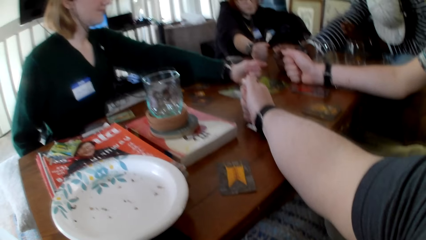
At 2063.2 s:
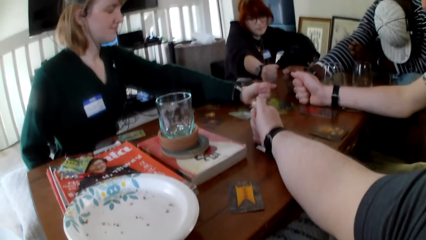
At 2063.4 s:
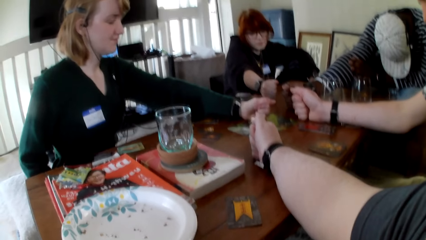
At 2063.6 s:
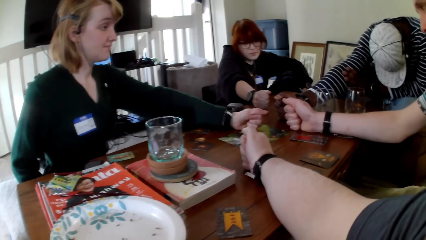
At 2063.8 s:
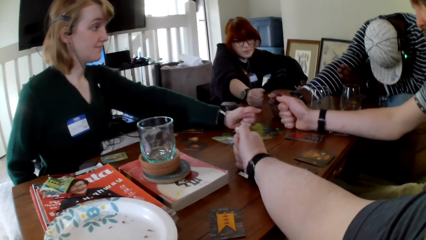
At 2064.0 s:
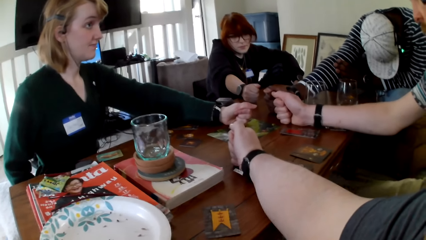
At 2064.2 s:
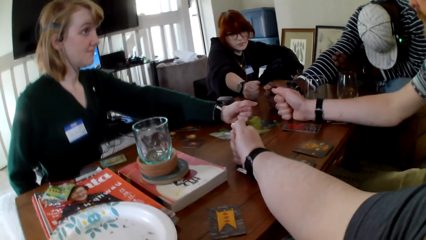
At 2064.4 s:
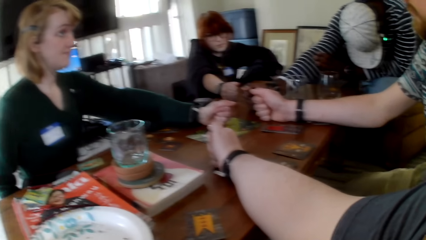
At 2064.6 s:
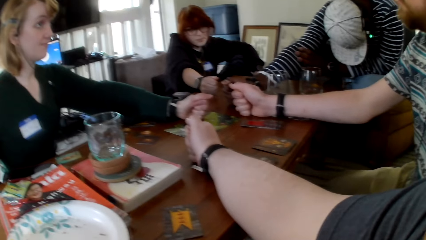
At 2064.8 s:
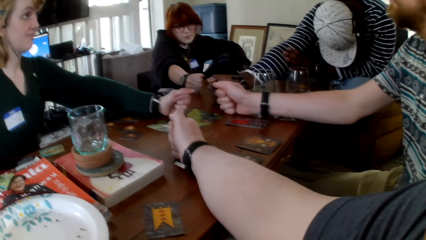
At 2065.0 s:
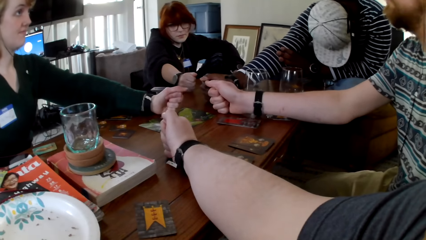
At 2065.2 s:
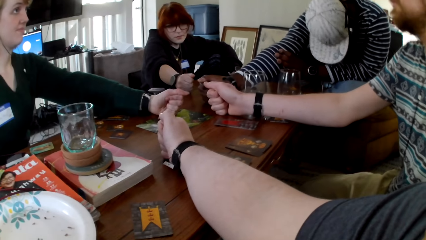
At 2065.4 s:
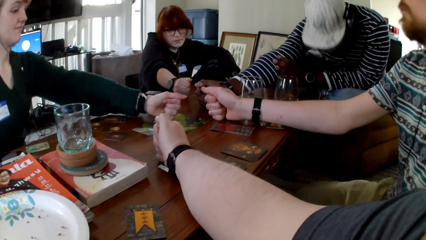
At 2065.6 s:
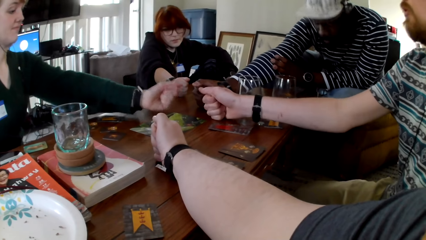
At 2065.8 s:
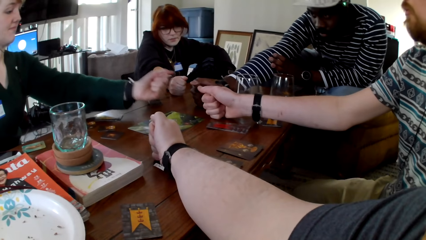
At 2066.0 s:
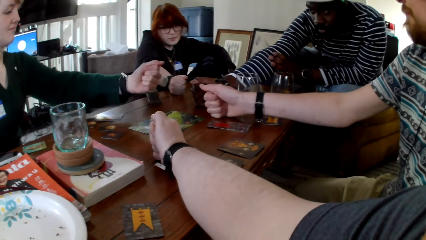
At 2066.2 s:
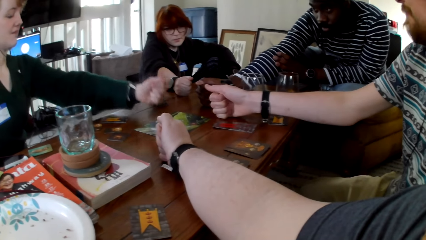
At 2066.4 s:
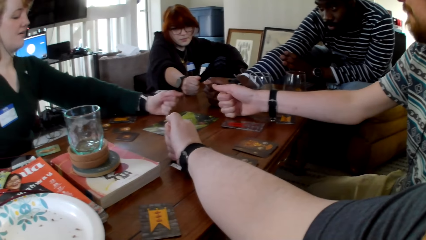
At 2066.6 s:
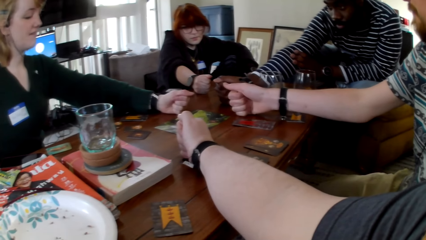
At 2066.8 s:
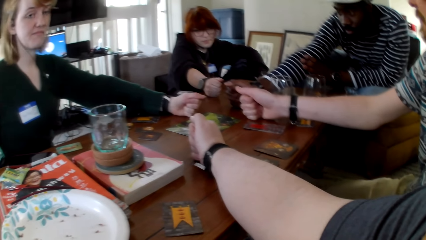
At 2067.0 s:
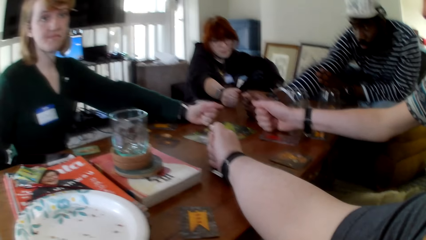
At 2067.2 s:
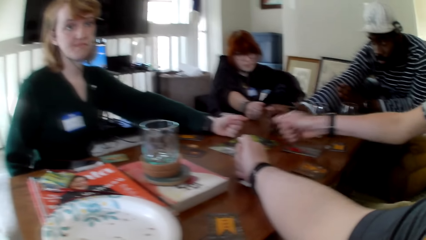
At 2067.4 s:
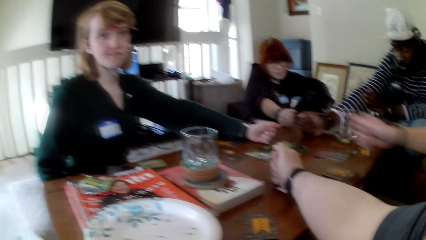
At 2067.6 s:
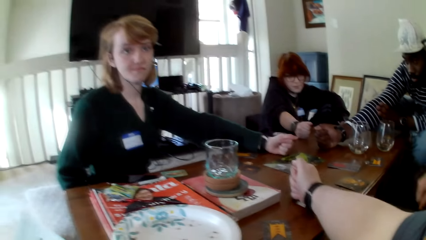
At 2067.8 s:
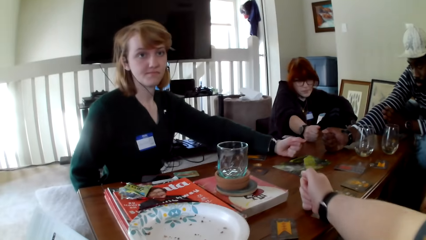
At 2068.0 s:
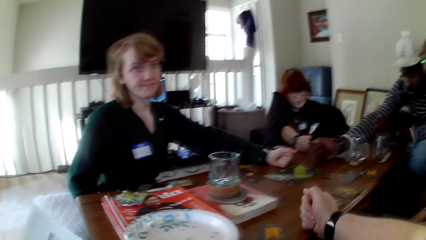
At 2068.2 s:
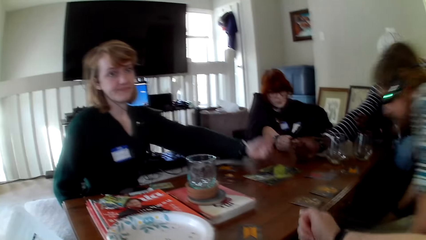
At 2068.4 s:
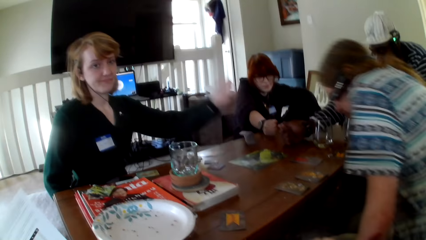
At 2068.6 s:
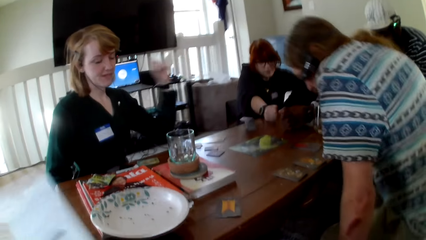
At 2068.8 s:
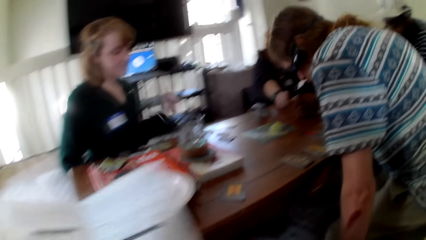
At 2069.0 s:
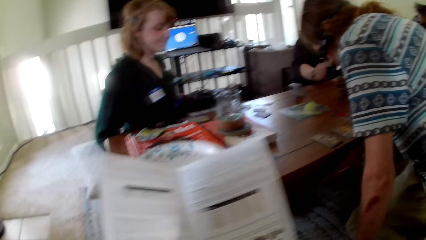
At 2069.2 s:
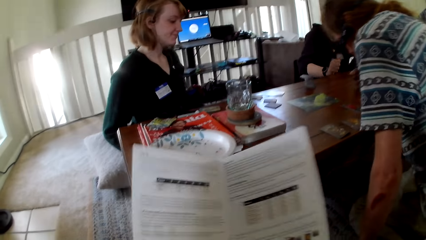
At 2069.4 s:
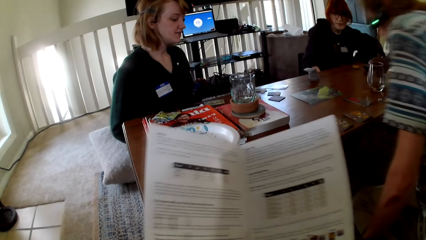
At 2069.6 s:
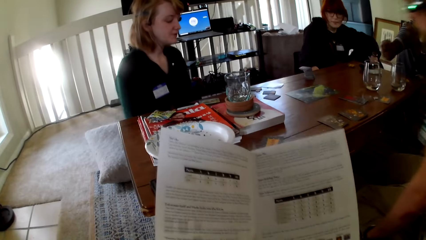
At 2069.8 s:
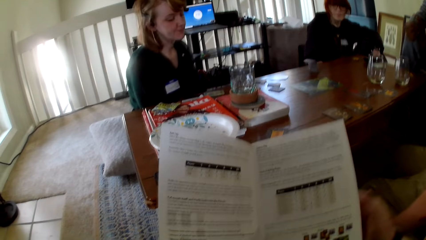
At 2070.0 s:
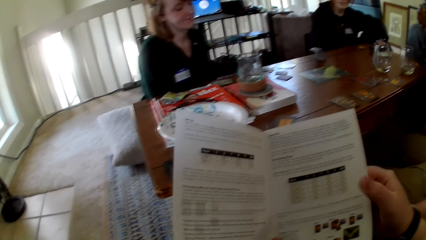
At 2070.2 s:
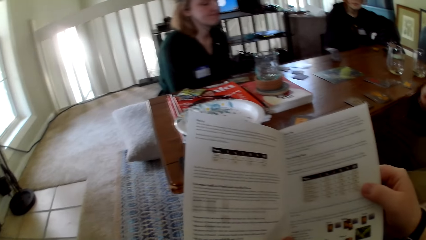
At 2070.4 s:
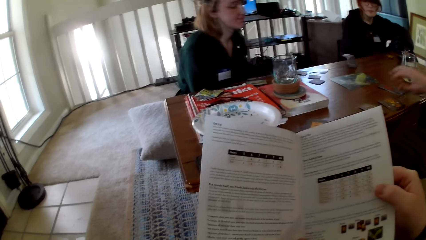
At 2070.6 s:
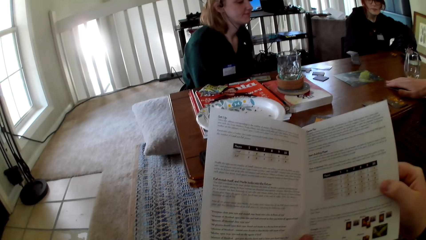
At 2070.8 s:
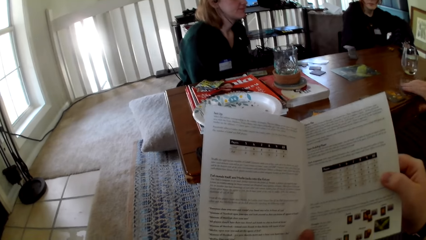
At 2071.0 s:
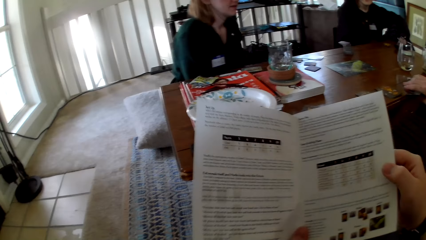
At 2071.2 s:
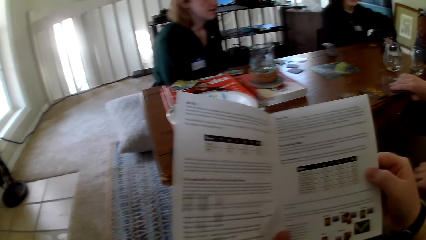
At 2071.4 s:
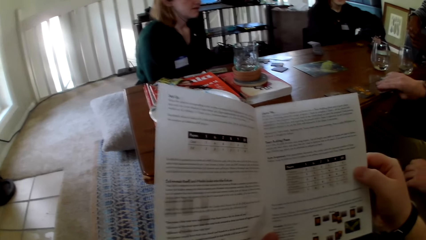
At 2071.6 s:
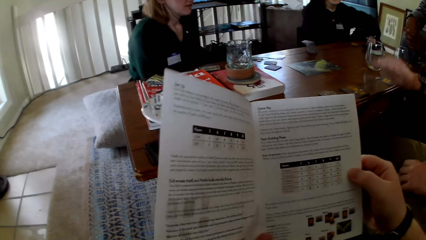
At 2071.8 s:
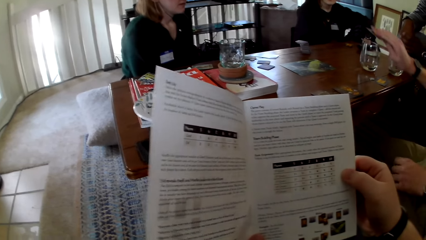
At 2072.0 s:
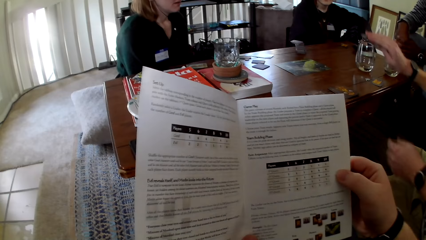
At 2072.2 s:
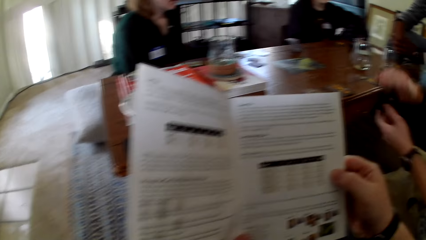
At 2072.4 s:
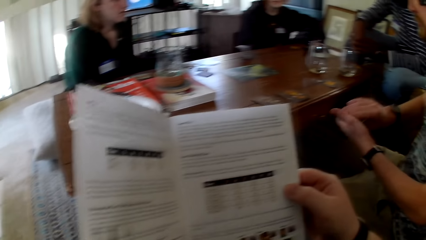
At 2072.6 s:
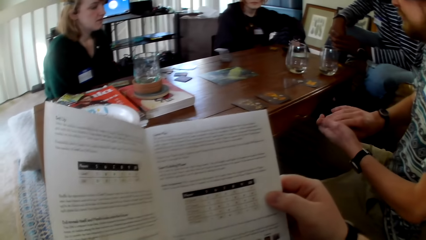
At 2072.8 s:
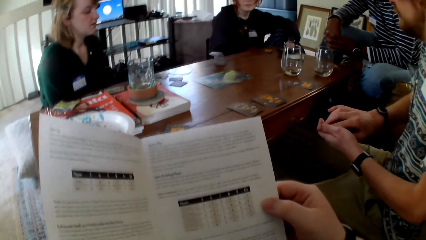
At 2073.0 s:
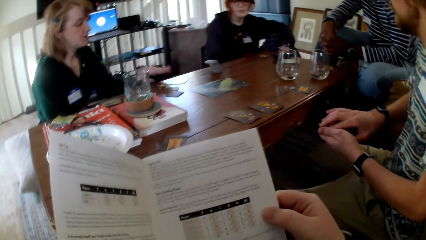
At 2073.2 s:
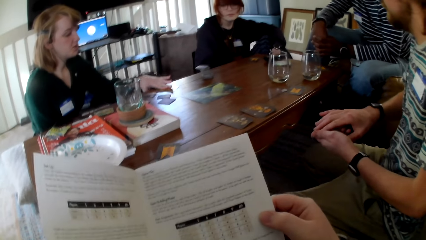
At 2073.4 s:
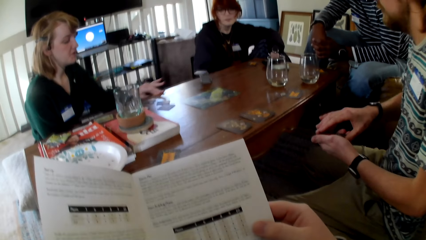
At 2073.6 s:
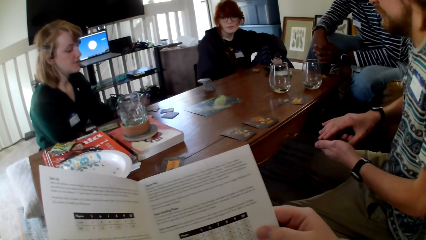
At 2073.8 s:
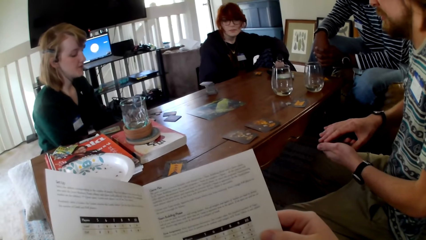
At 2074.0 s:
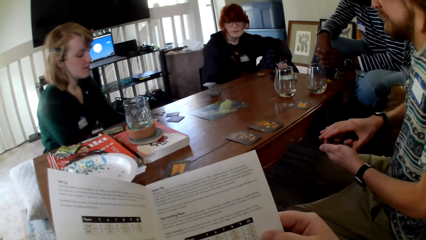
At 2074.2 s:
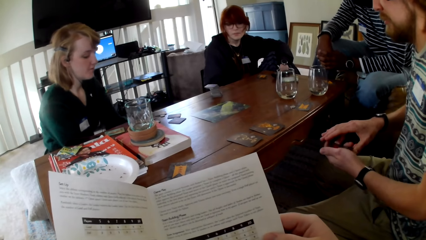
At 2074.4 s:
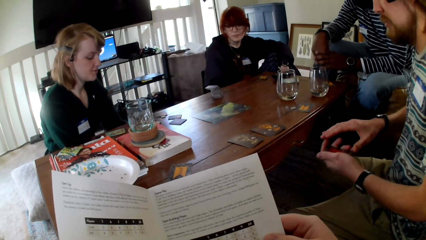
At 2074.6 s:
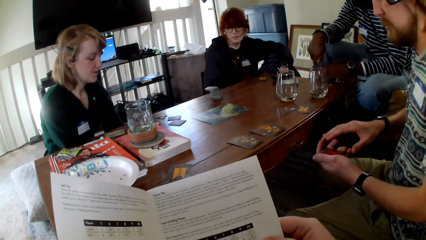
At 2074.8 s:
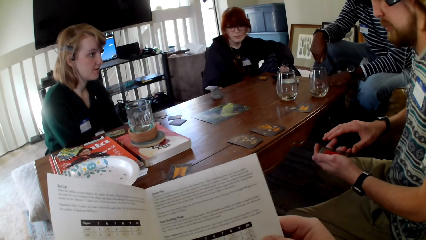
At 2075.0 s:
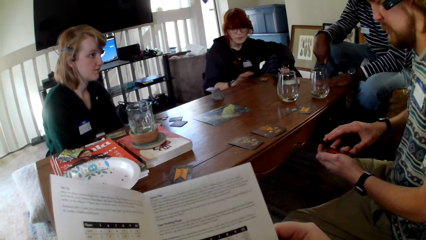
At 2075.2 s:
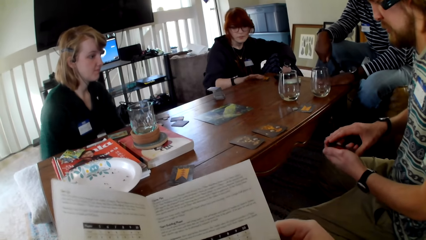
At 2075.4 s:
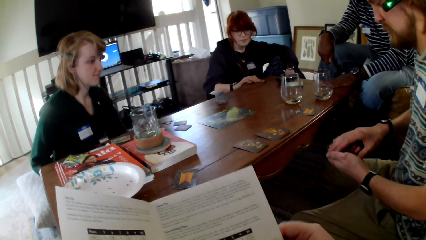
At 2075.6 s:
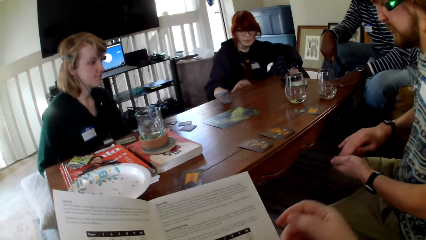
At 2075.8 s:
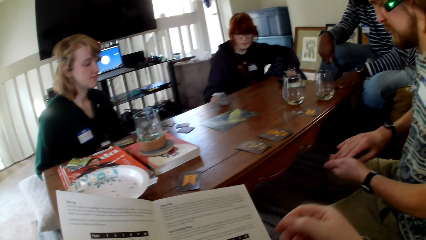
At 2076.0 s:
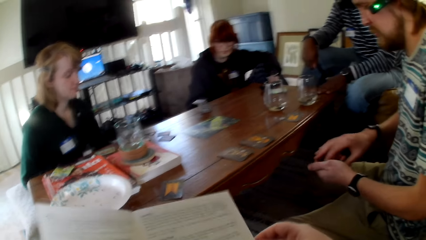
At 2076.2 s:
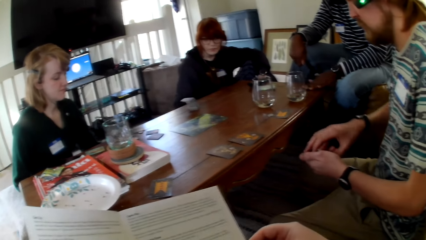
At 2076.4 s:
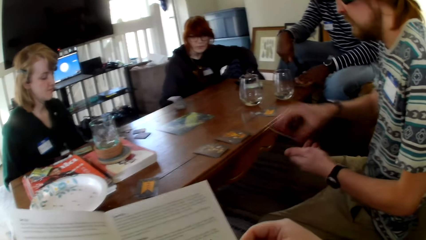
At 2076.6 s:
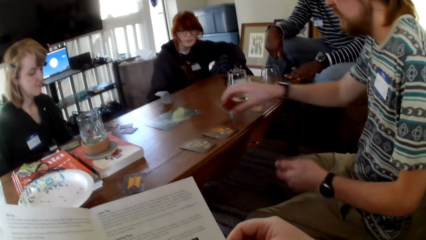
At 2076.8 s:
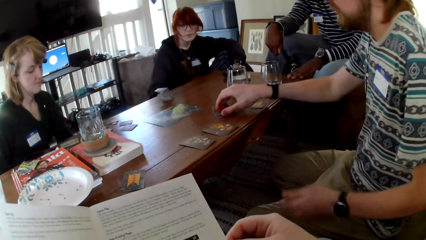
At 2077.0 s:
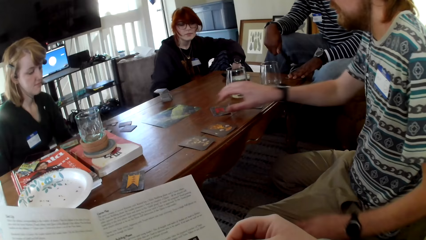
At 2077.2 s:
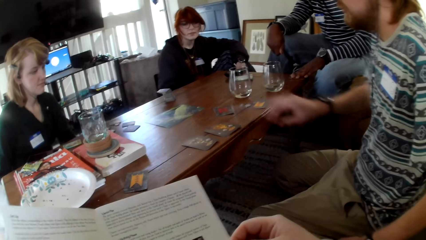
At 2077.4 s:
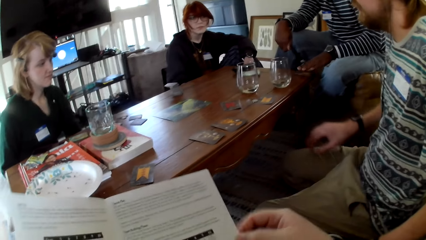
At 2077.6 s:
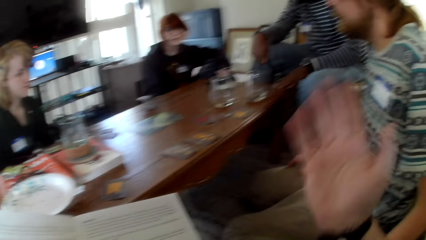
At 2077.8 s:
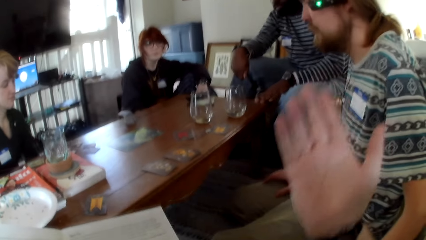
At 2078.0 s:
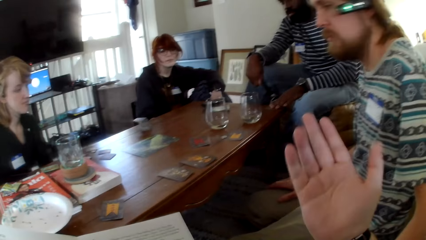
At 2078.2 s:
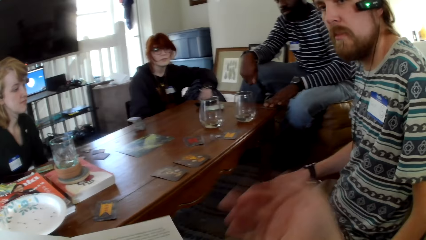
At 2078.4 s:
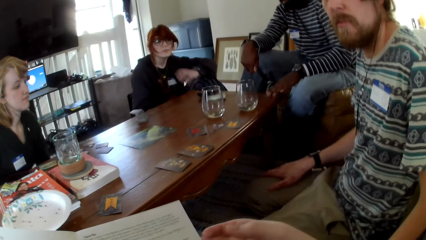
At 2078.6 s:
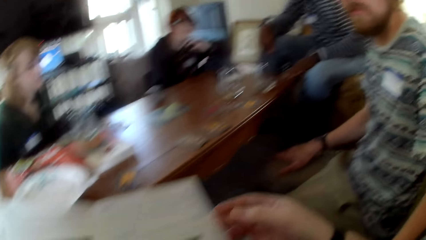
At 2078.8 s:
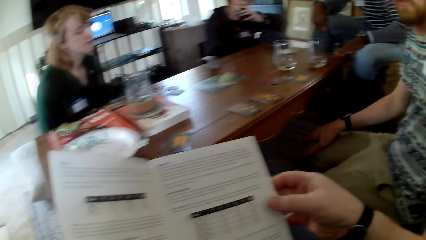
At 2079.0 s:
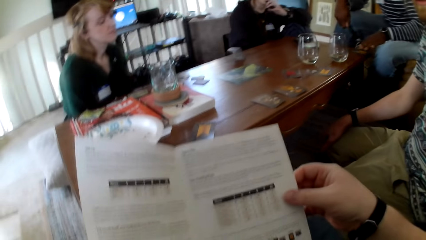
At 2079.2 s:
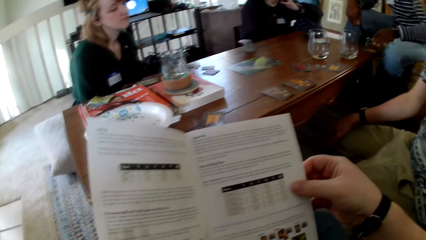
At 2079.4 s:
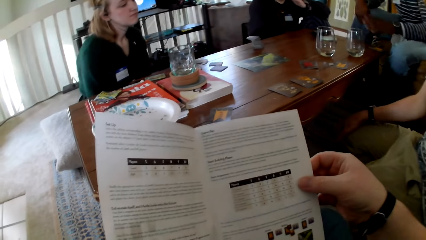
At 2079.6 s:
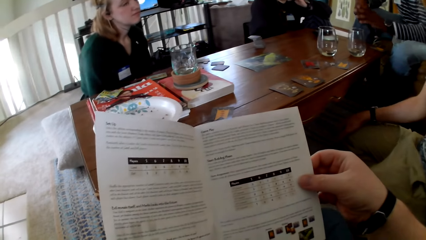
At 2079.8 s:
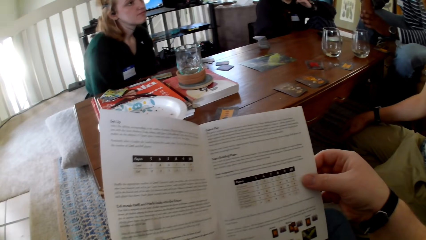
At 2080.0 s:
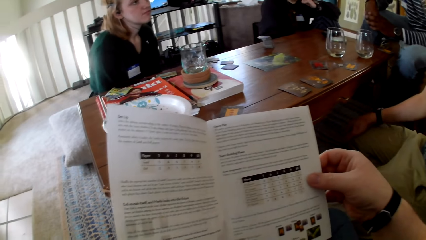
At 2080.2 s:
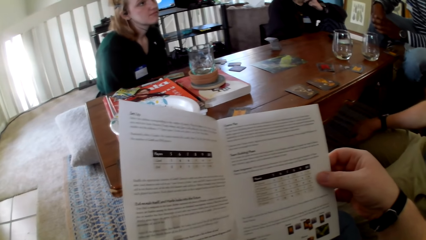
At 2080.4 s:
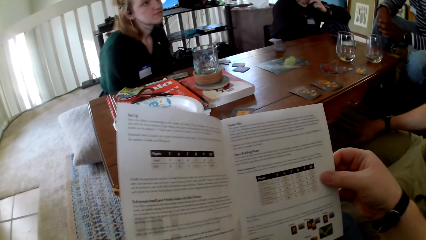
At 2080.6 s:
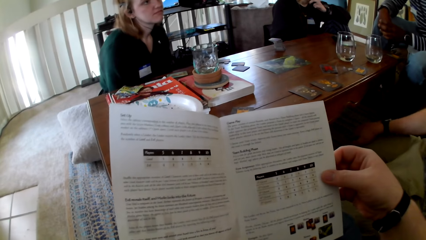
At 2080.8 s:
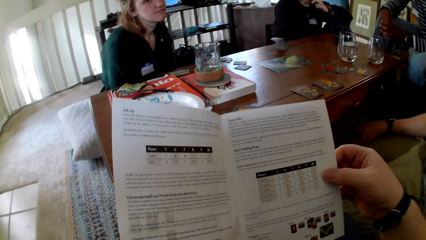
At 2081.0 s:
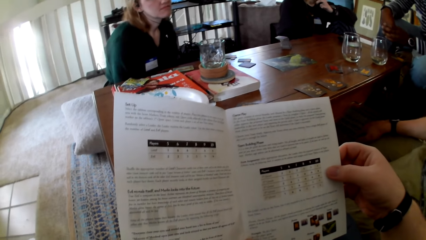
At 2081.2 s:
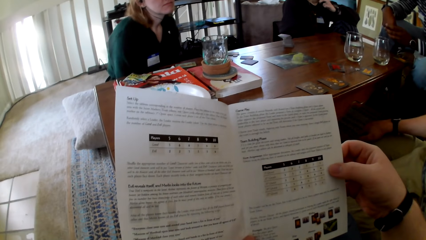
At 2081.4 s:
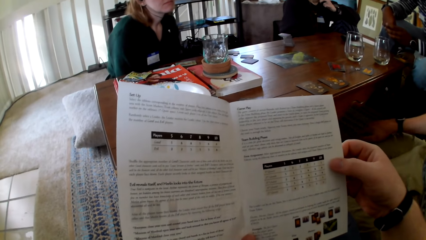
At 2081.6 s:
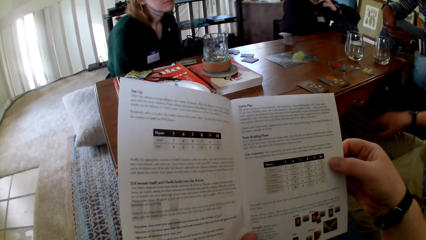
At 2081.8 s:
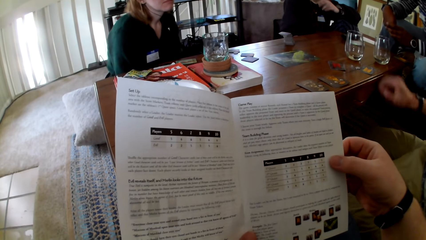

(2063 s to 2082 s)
A woman pulls her hand off the table. The woman puts her hand on the table. A man pulls his hand off the table. The camera wearer pulls his hand off the table. The woman pulls her hand off the table. The man moves his body. The camera wearer reads a pamphlet and touches a book. The man picks up a card. The camera wearer reads the pamphlet. The man switches the card to the other hand. A person touches cards. Another woman picks up a card. The first man puts the card on the table. The camera wearer gestures his hand, raises his hand up, holds the pamphlet with both hands, reads the pamphlet, and touches the book.
